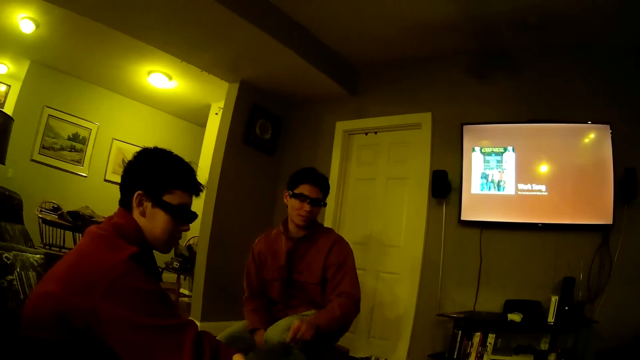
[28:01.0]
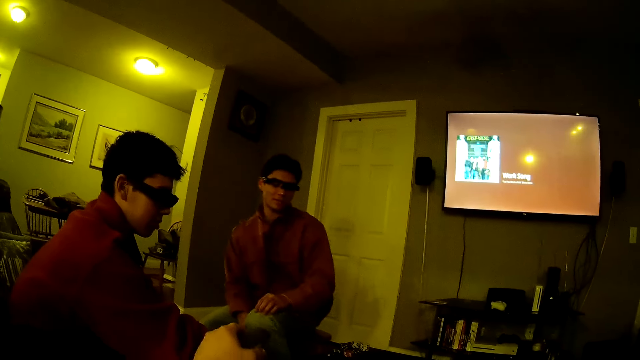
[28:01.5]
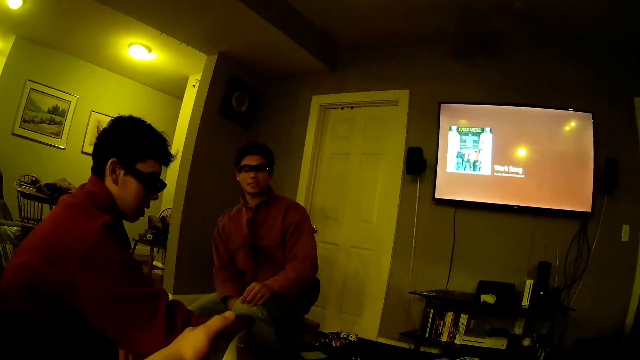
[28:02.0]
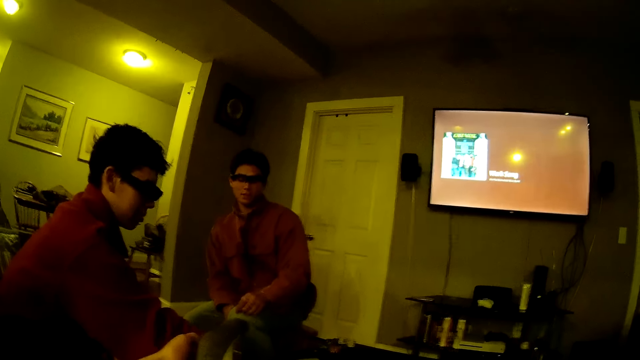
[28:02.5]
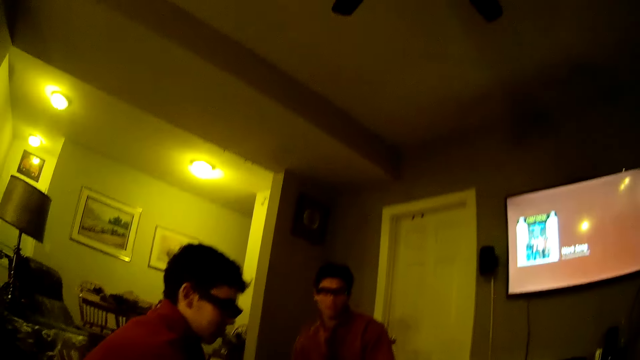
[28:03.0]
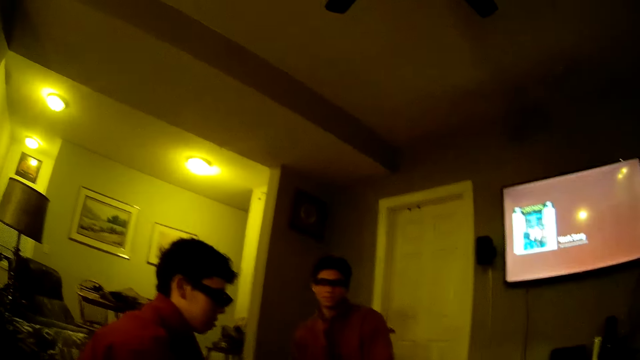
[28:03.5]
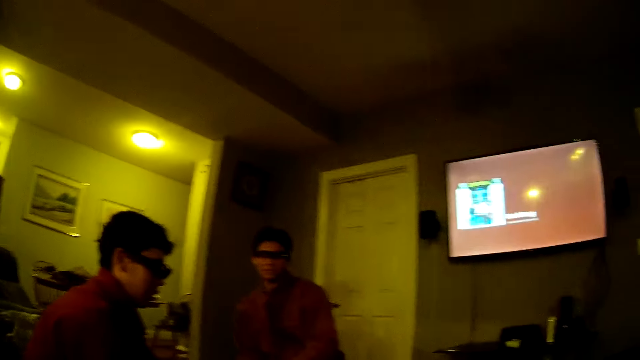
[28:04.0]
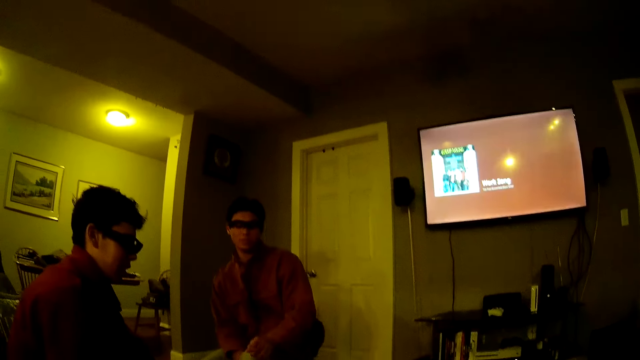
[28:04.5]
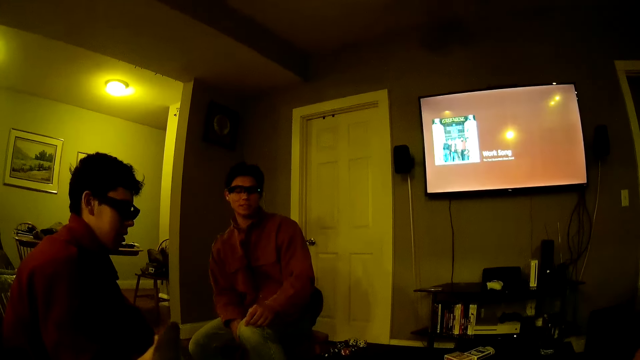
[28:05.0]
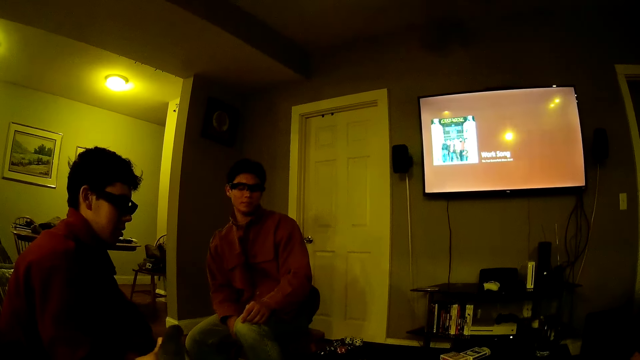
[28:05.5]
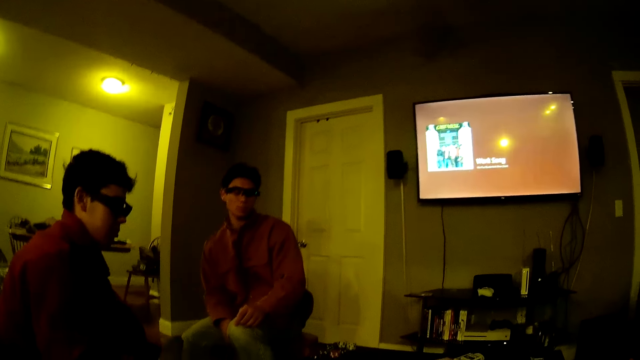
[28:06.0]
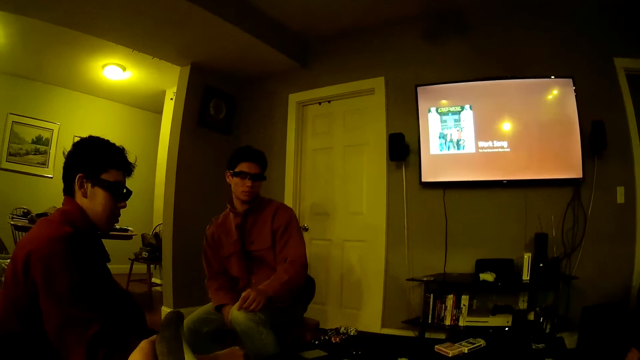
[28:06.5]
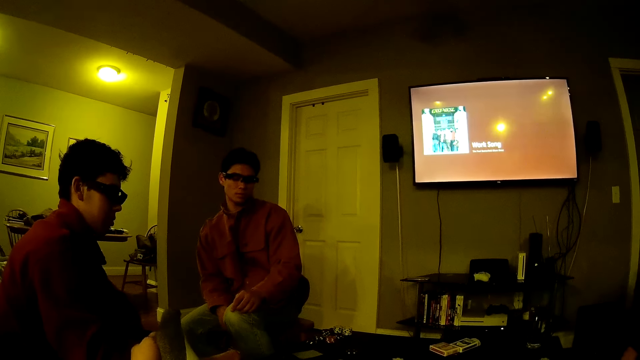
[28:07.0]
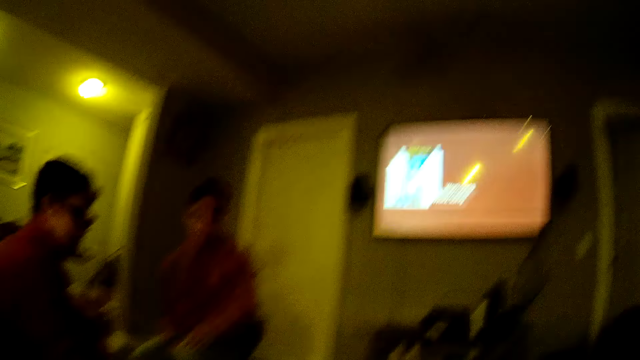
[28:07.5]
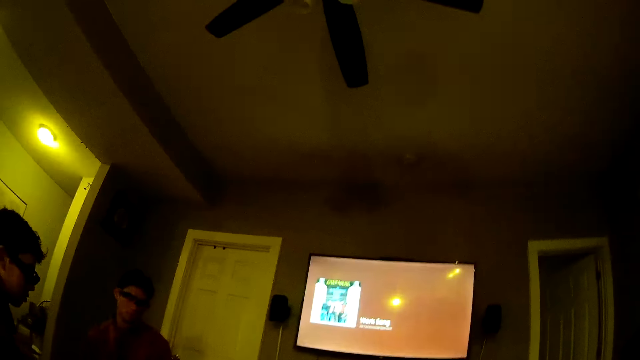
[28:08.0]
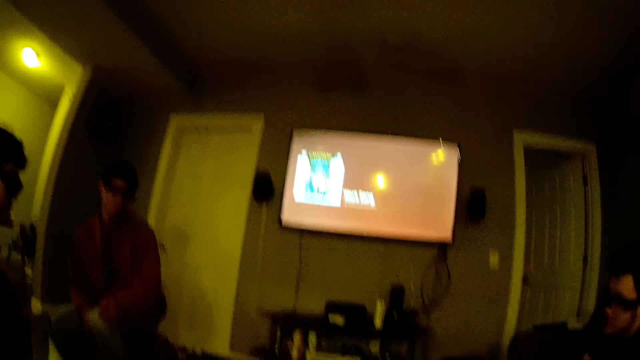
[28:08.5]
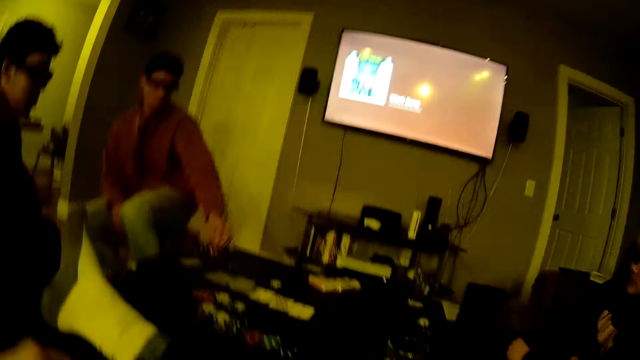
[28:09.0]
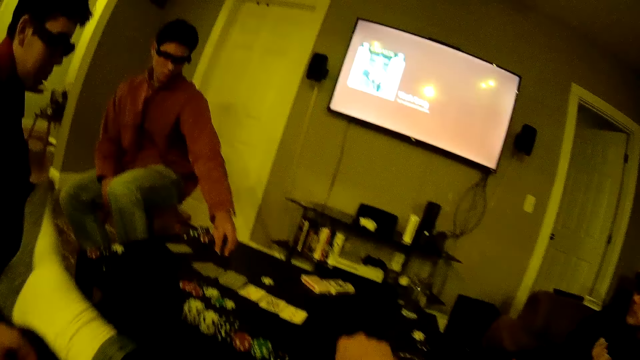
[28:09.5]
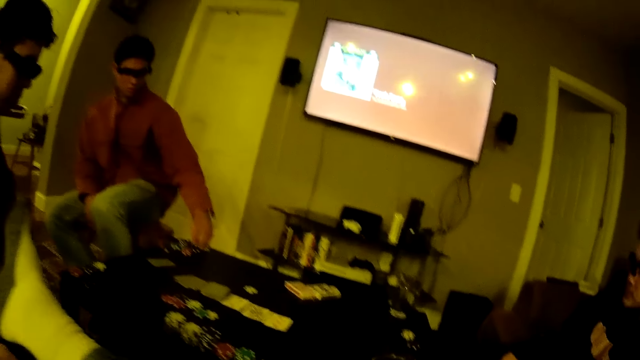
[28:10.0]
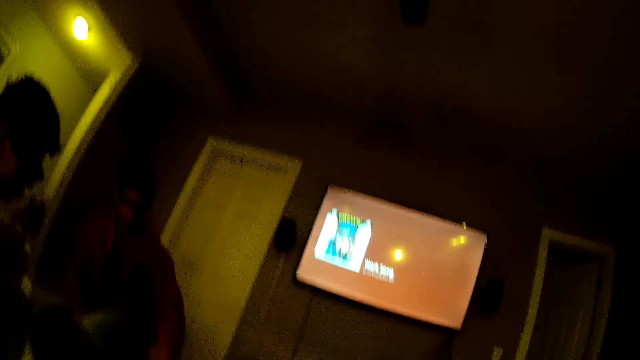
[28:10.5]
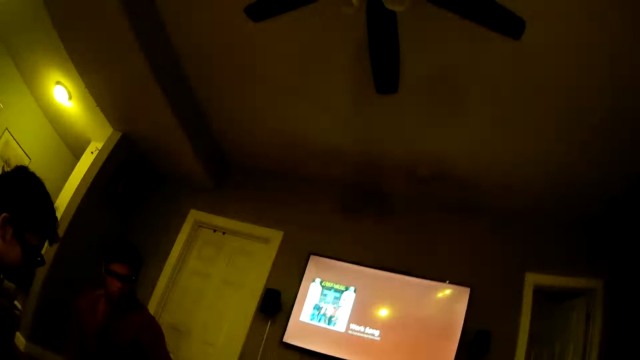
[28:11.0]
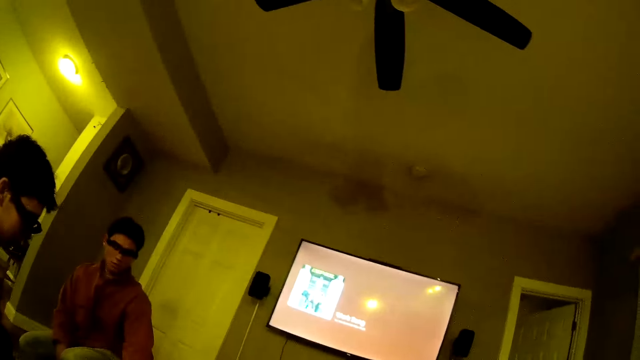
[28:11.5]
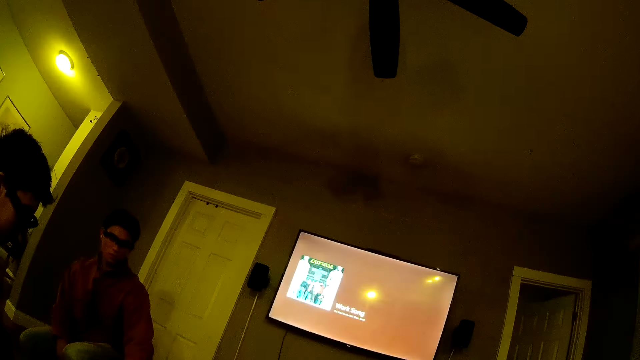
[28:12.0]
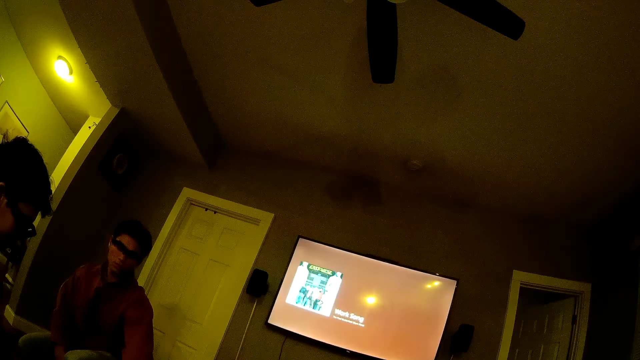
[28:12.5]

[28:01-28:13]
The camera wearer looks around, talks, and looks around. A man takes some poker chips from the table with his left hand. He drops the poker chips on a pack of poker chips on the table with his left hand.

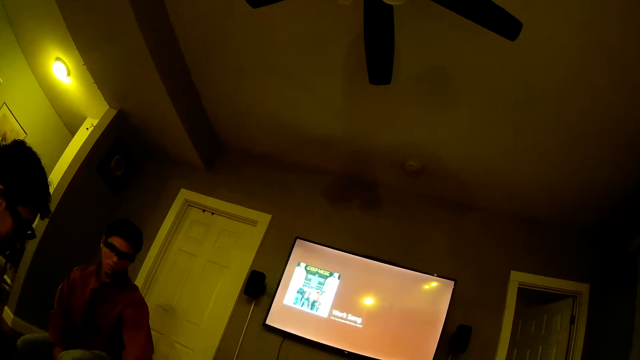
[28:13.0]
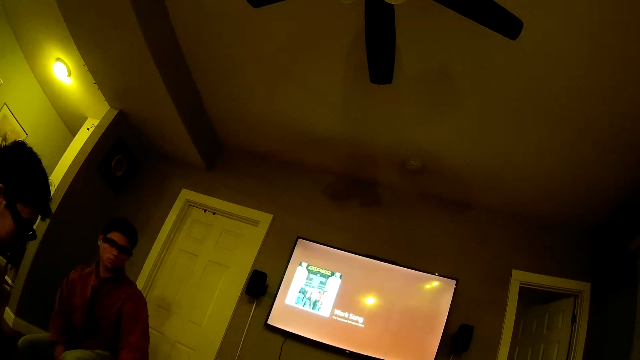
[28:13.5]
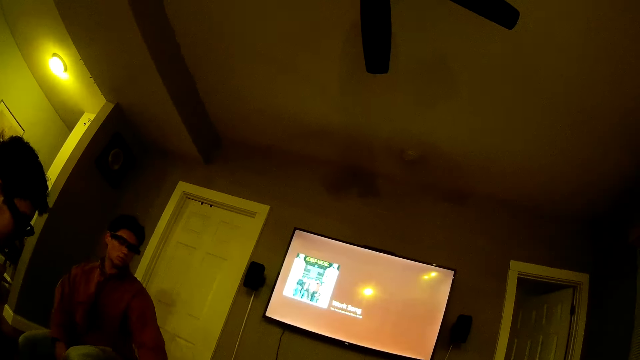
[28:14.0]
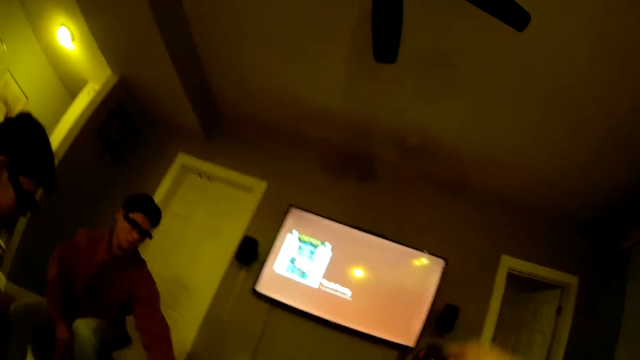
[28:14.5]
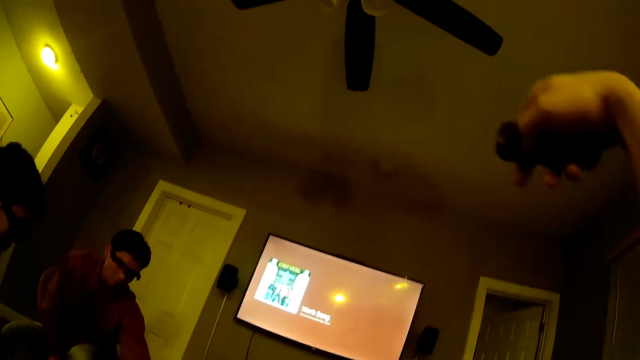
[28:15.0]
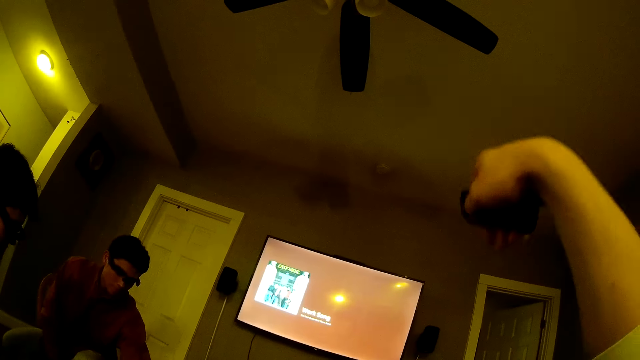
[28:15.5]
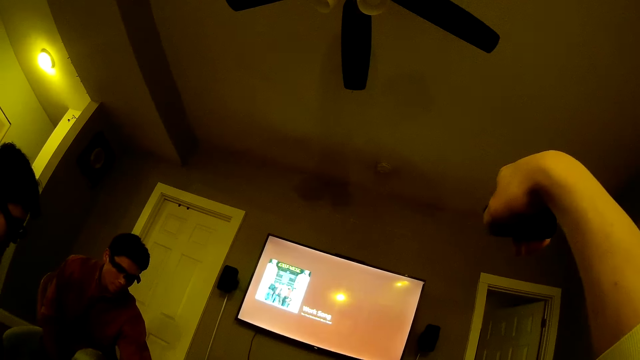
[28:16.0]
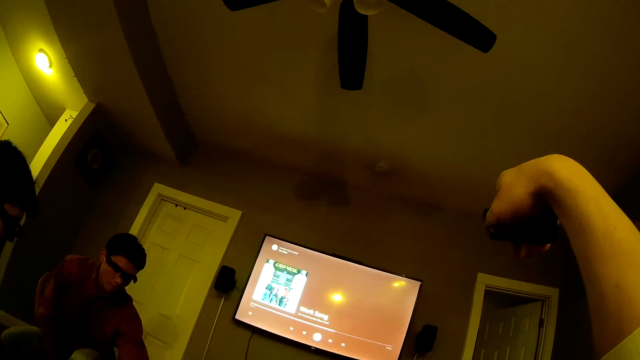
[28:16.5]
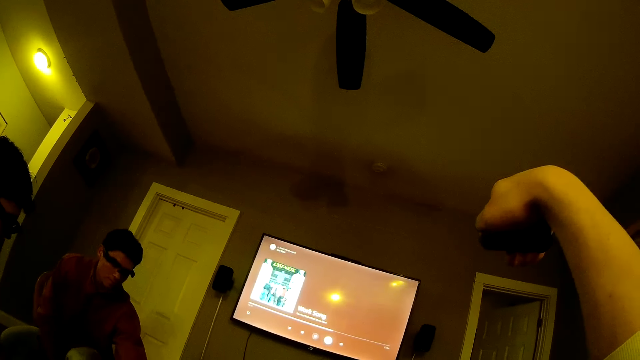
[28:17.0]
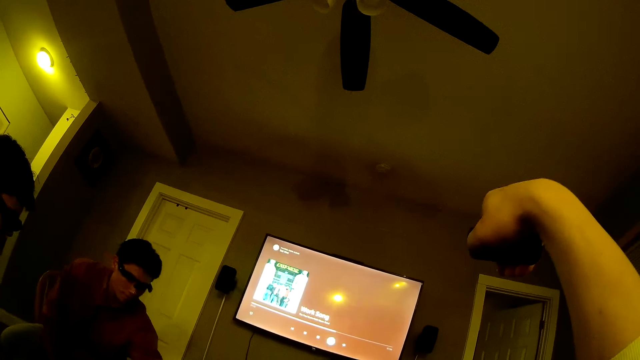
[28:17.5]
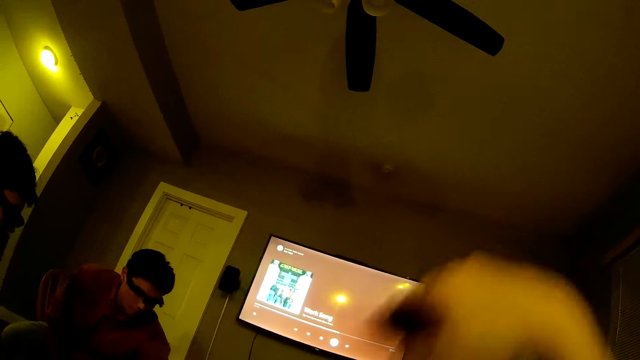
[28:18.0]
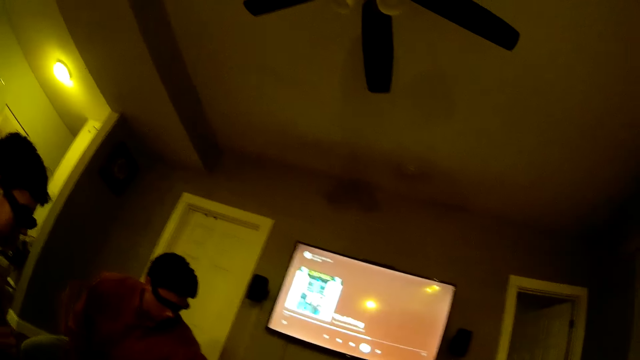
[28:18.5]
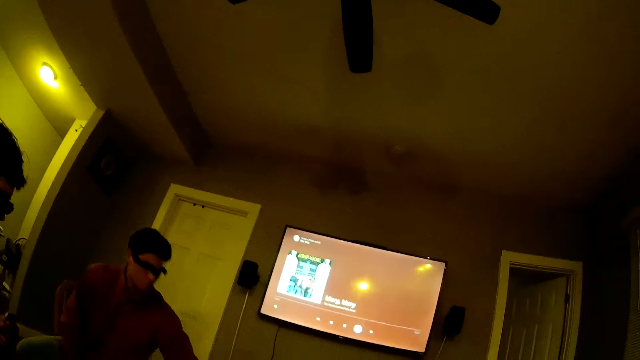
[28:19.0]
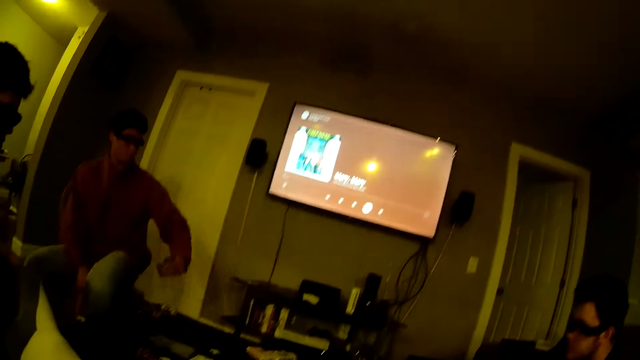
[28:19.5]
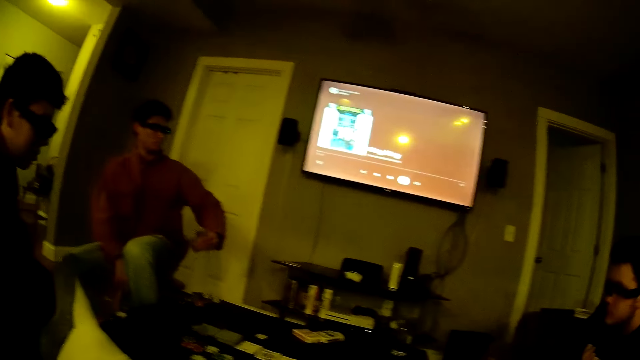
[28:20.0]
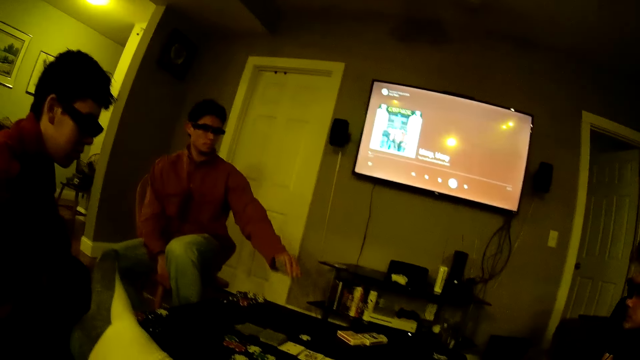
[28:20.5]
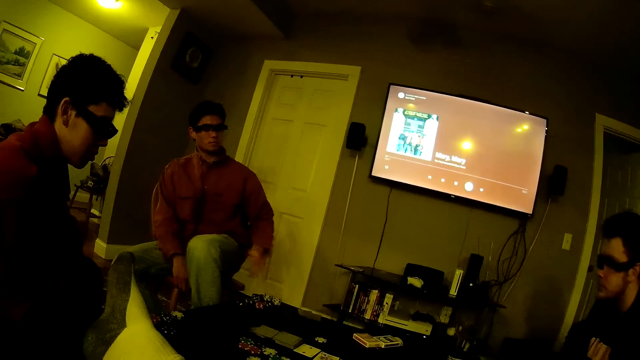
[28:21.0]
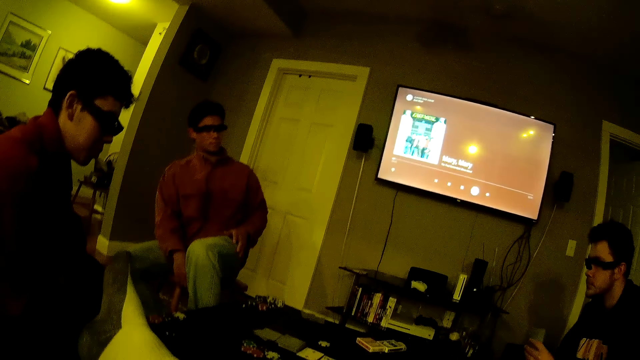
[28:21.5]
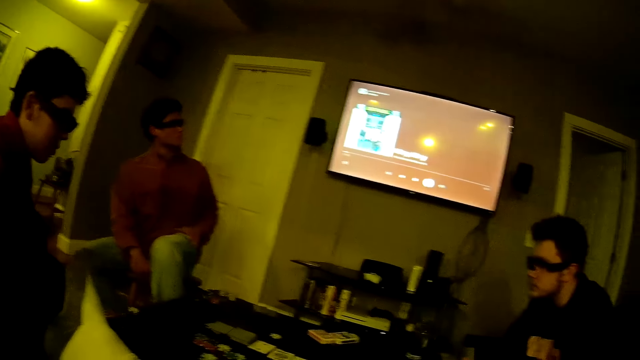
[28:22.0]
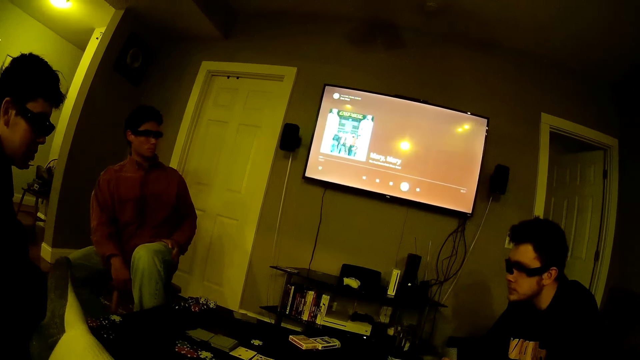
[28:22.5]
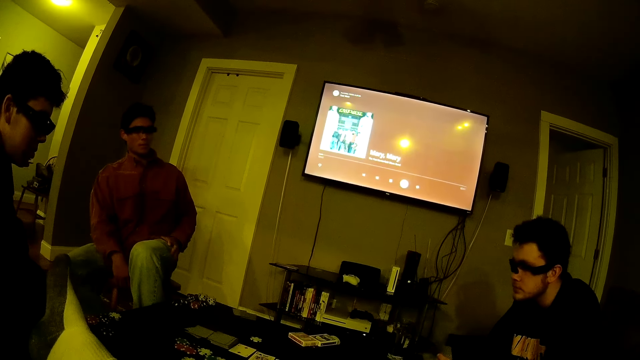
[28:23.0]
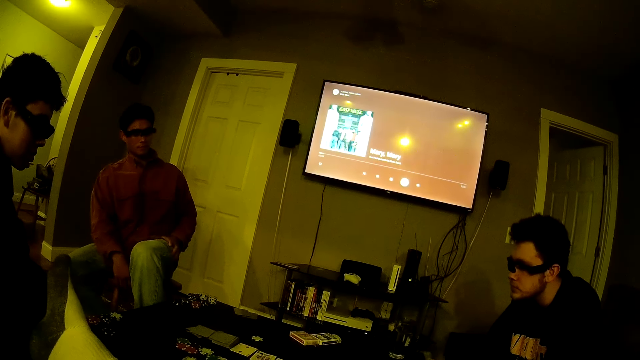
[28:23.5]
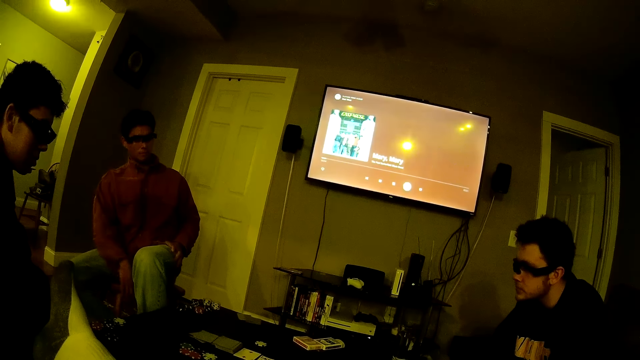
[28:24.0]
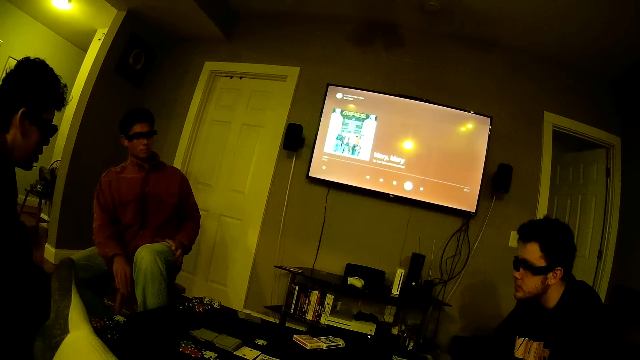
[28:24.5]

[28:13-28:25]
The camera wearer operates a TV remote with his right hand. He raises his right hand and looks around. A man drops some poker cards on the table with his left hand.
